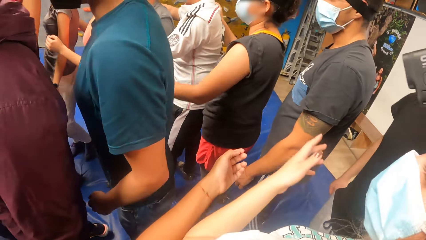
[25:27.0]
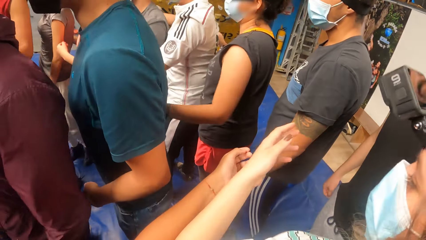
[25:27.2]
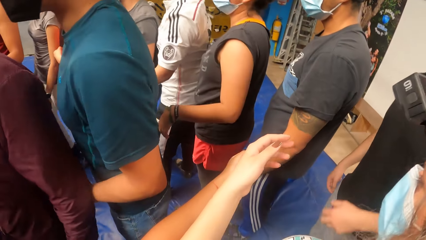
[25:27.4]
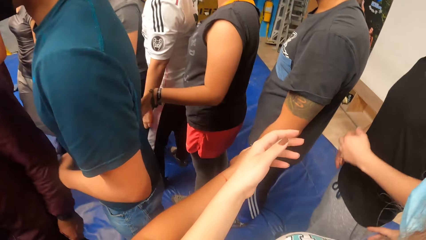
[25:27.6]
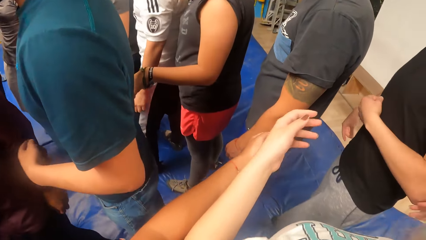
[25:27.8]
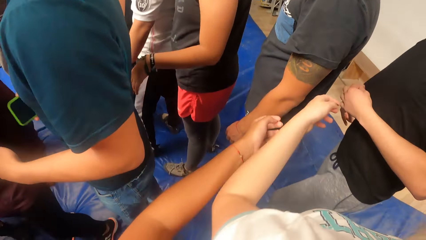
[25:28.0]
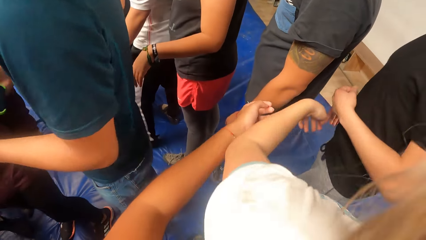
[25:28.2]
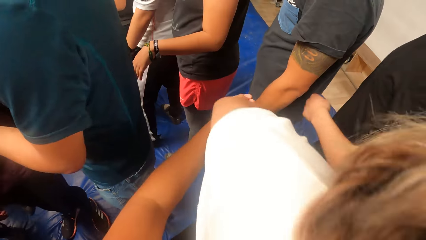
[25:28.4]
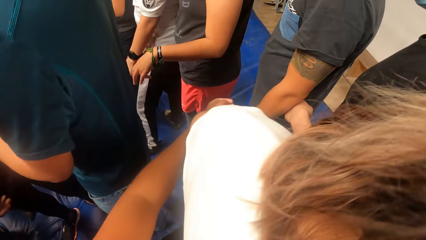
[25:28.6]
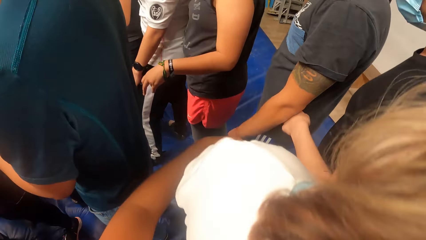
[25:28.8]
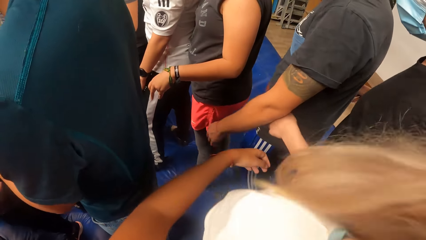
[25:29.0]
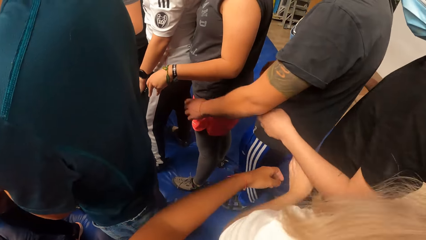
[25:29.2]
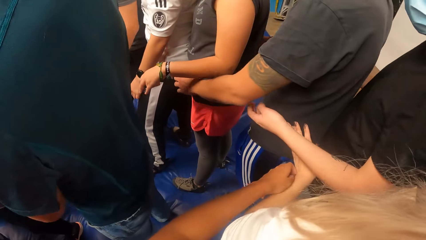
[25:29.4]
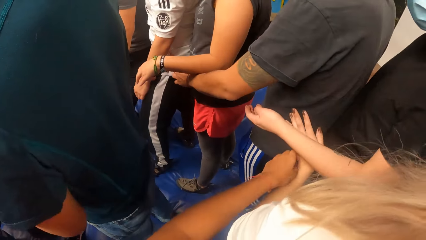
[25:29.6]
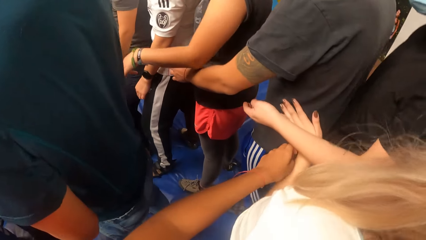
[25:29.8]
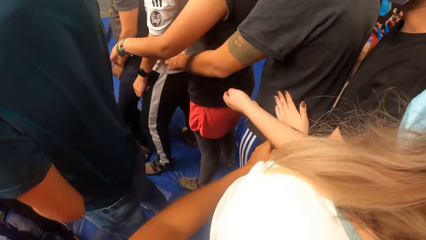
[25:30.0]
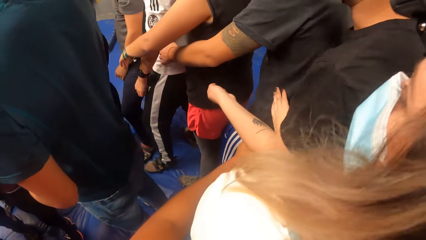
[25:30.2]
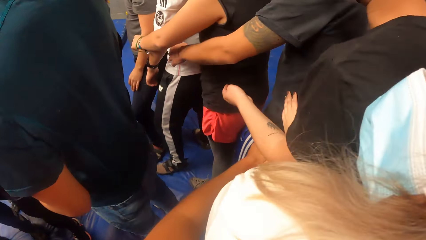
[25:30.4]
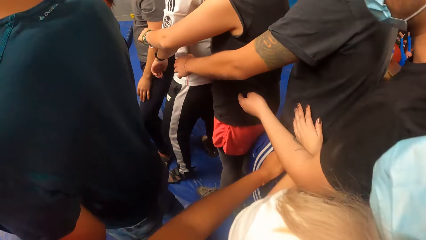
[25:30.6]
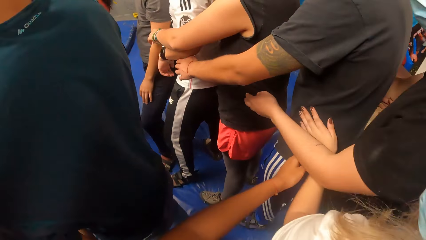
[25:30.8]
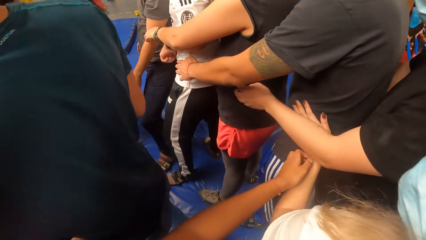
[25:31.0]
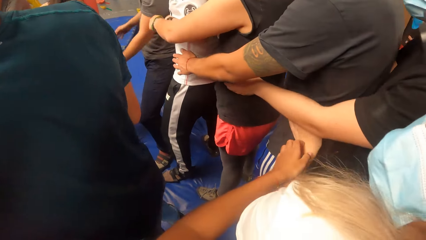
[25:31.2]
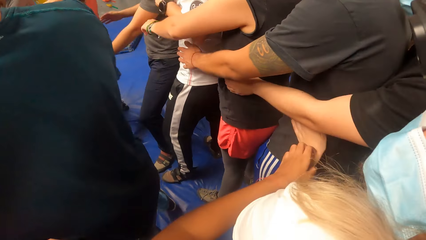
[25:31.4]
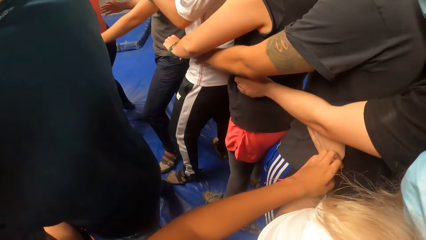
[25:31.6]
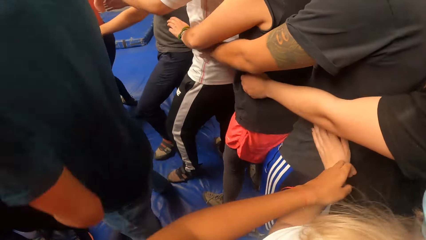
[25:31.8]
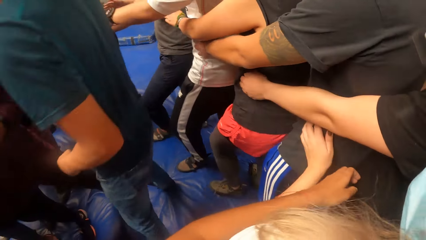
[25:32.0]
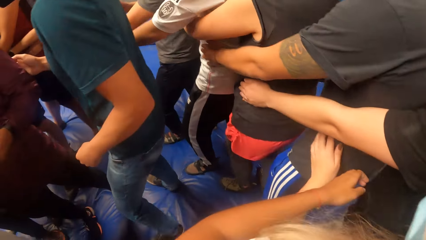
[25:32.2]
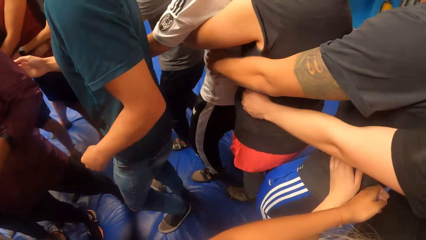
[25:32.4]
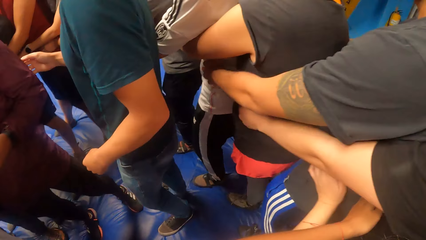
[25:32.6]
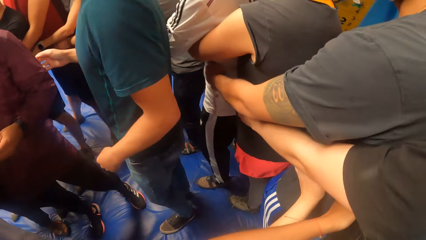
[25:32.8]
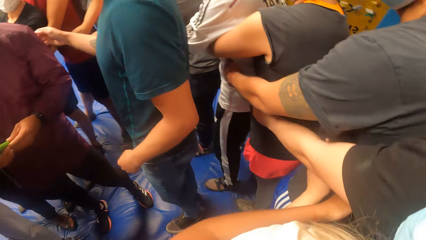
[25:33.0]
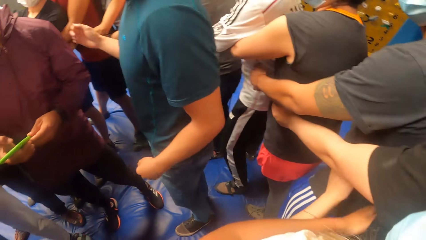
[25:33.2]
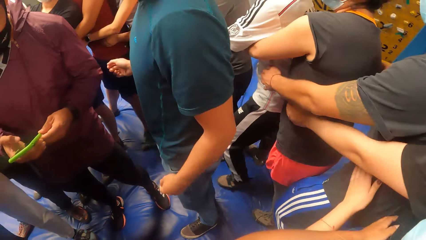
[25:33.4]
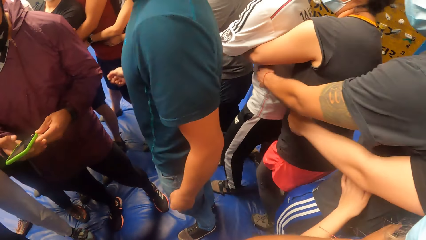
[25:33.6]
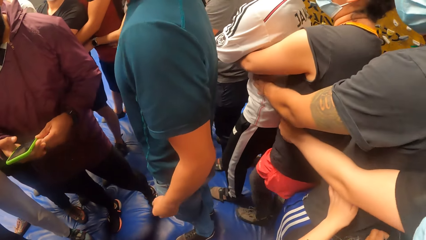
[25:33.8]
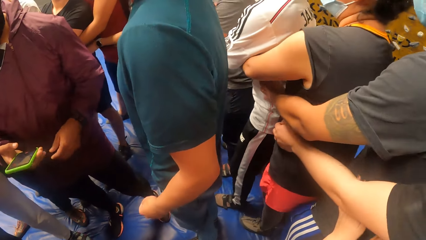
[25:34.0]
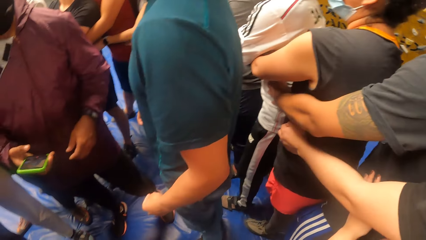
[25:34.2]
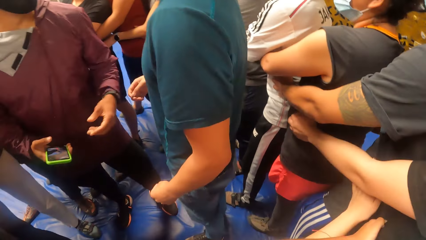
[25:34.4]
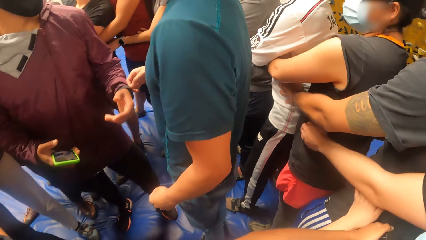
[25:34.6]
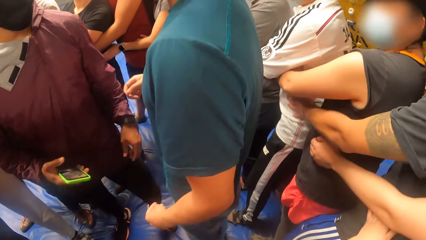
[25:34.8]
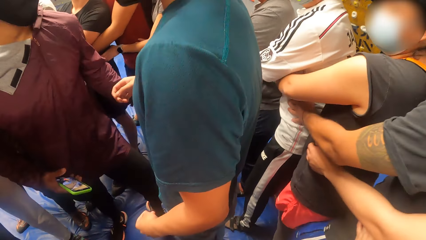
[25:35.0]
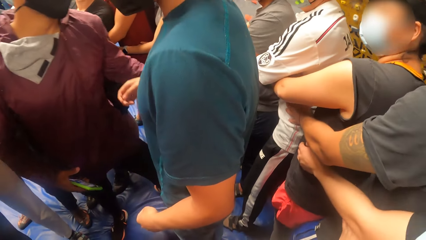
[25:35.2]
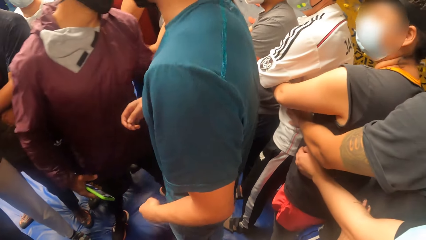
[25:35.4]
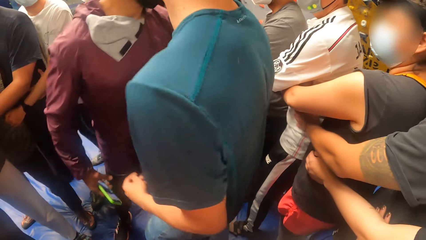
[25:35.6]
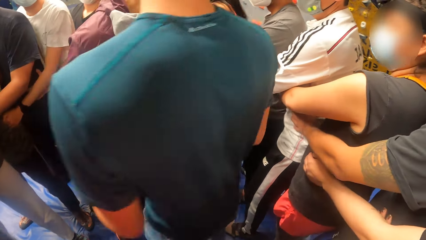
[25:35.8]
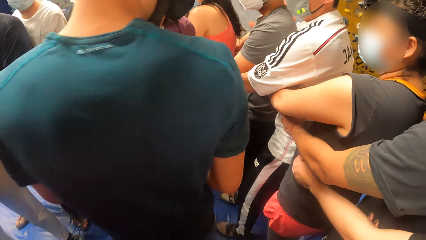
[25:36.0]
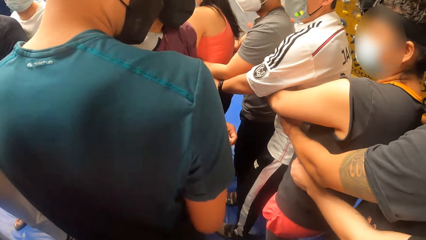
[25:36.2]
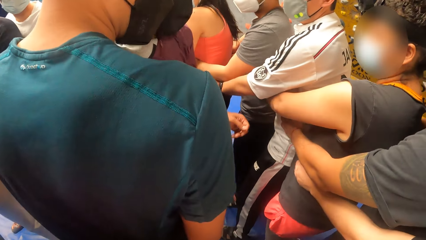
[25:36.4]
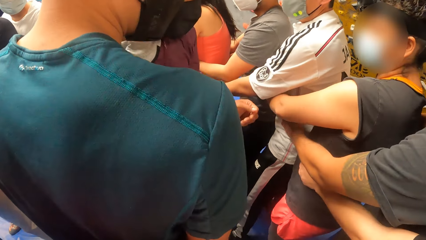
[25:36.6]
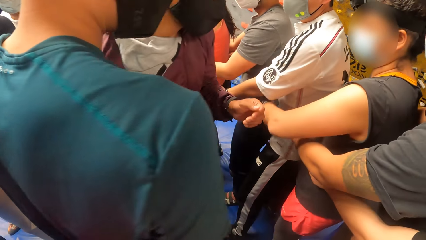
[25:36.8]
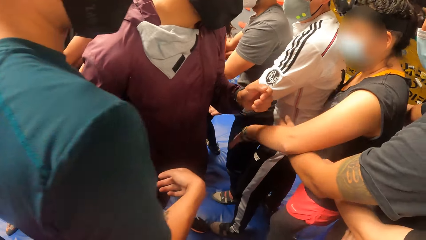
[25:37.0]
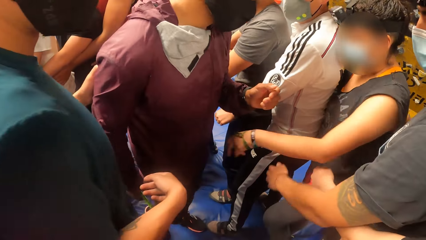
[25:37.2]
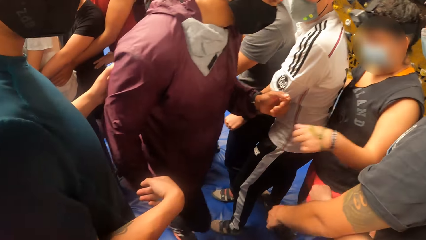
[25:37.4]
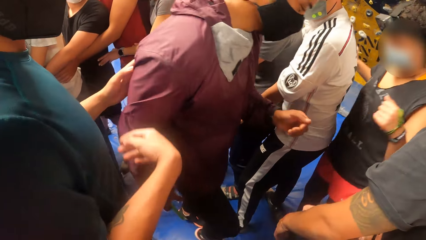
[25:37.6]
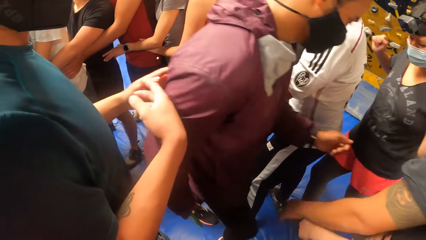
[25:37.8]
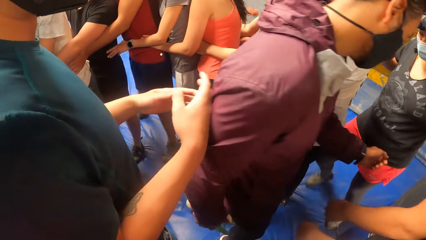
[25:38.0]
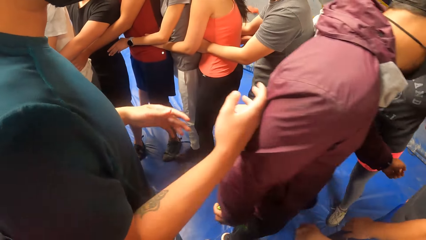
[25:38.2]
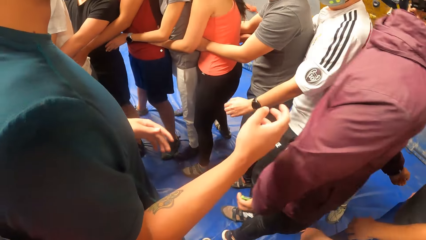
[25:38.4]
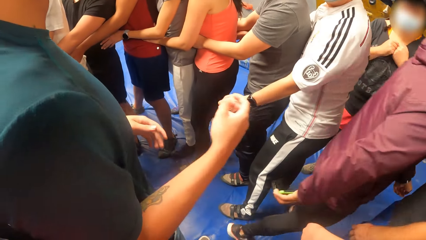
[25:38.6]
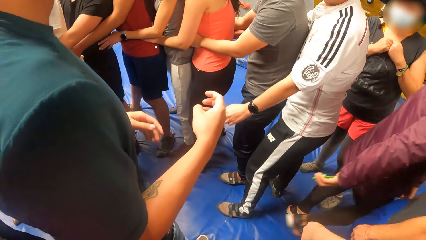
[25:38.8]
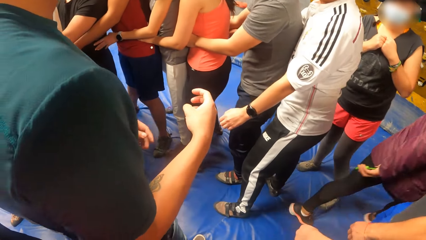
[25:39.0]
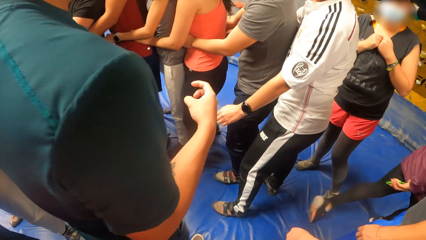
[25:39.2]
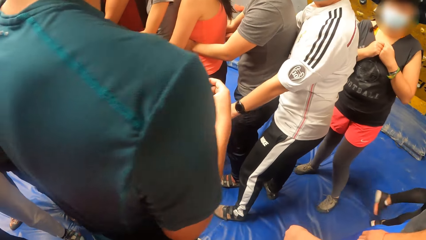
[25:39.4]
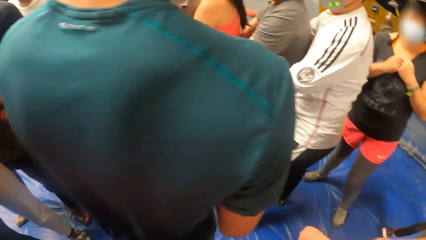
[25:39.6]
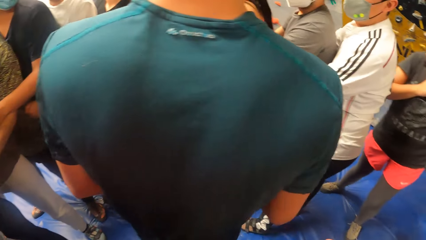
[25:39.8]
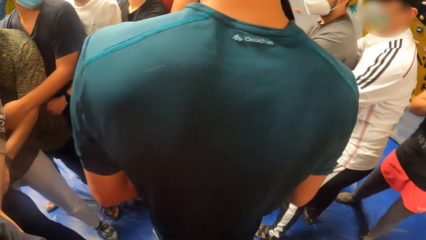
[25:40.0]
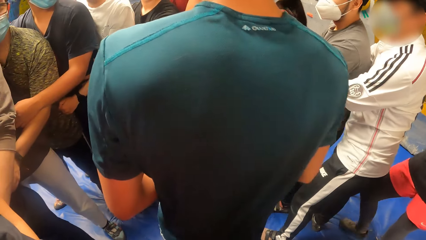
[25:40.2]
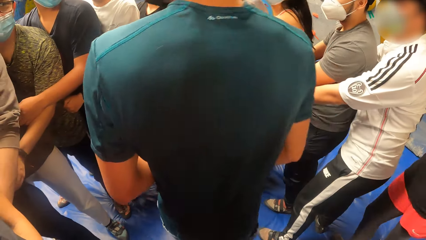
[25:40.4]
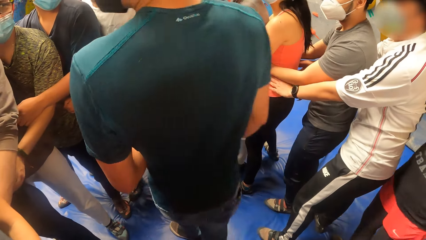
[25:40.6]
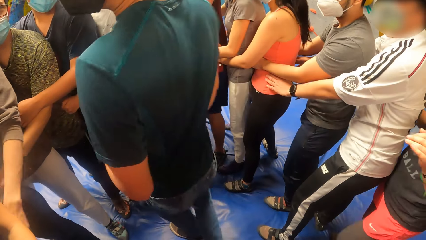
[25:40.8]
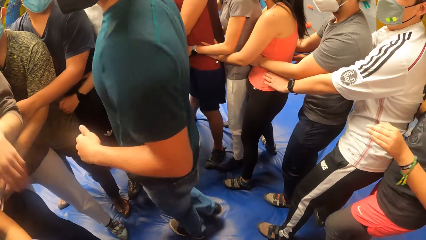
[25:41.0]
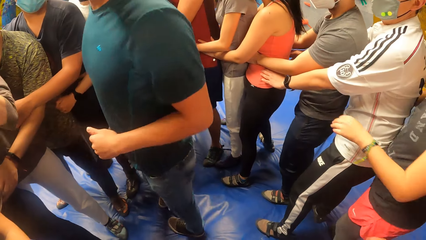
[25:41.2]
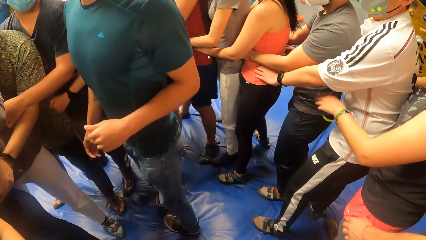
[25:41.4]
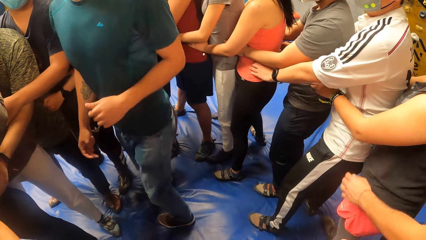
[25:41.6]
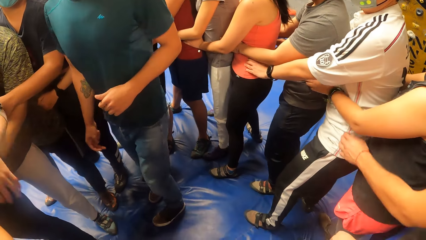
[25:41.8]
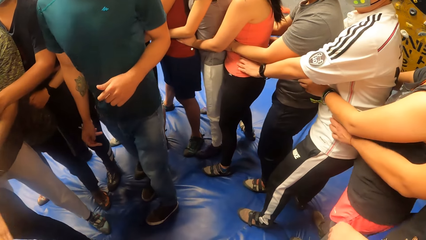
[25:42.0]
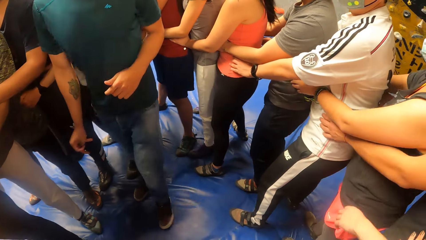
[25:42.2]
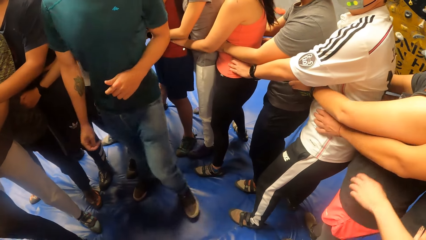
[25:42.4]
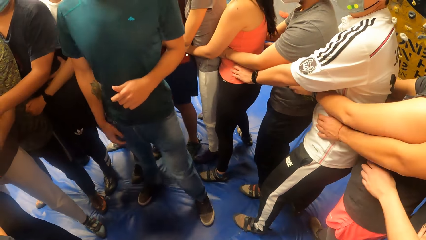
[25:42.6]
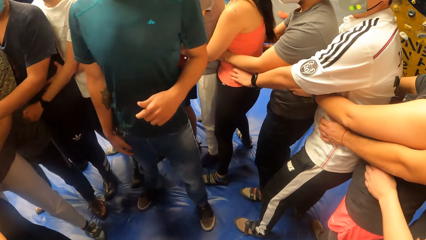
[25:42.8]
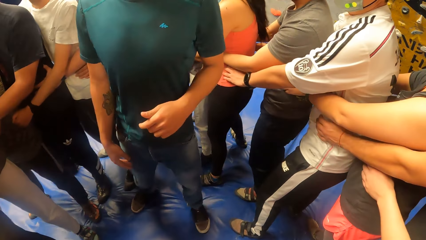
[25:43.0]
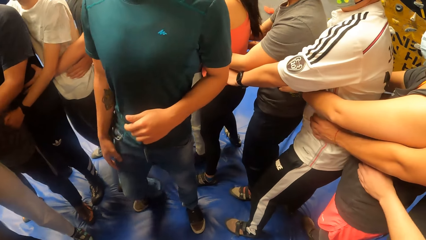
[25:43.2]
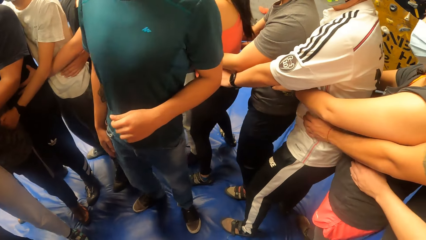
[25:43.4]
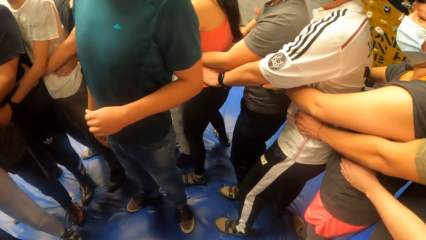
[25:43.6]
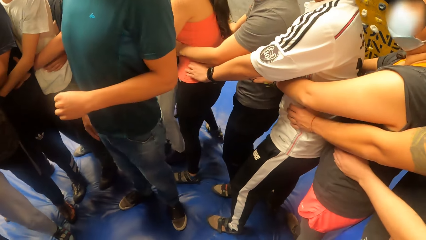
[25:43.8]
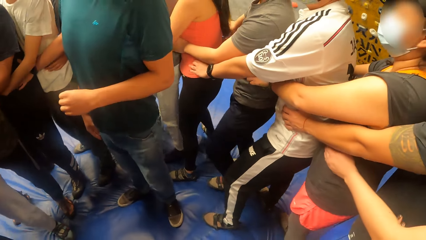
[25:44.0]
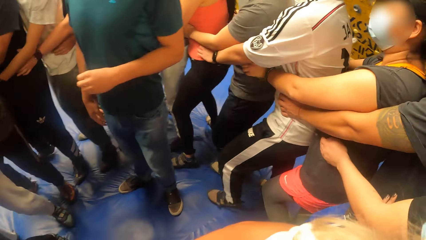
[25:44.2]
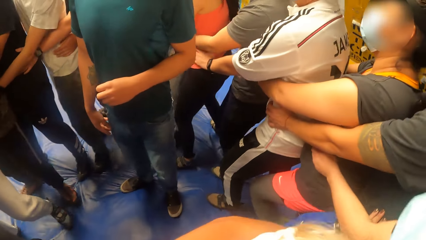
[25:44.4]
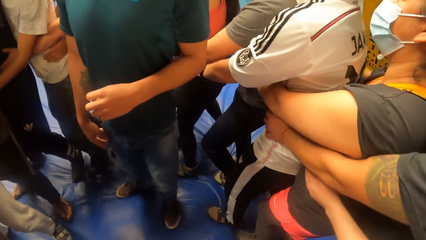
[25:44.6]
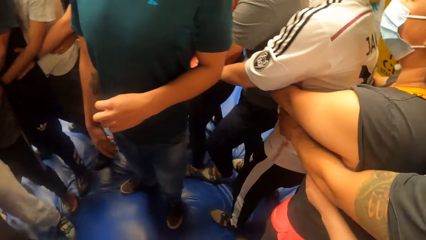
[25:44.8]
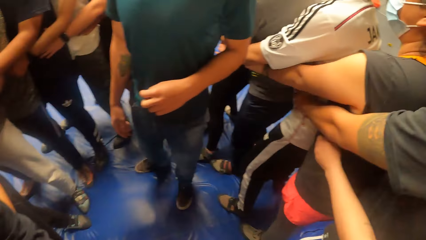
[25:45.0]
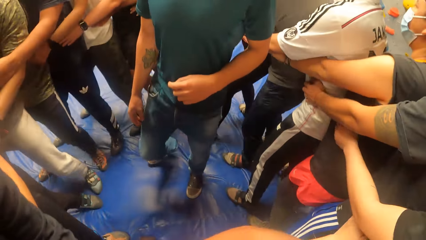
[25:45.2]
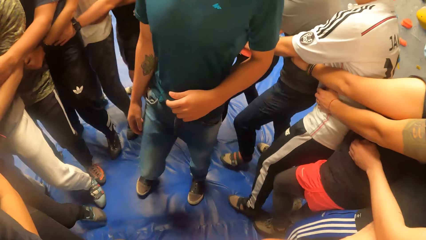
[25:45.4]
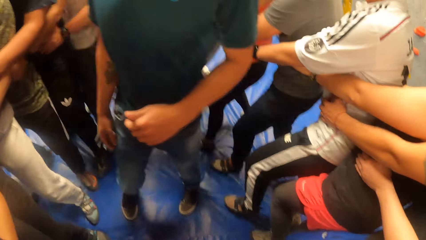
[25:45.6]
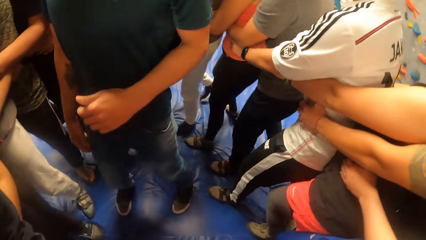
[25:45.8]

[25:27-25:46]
The camera wearer touches a woman's left hand with her left hand. A man interacts with another man. The other man checks a phone. The other man walks away from the camera wearer. The other man moves around. The camera wearer walks with the group of people round the first man.
